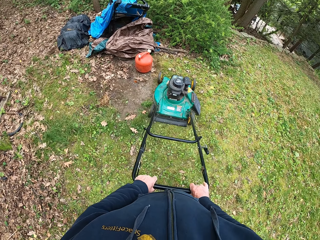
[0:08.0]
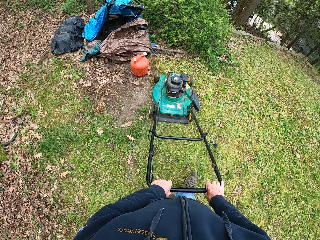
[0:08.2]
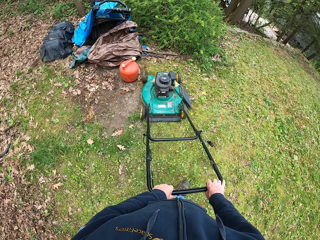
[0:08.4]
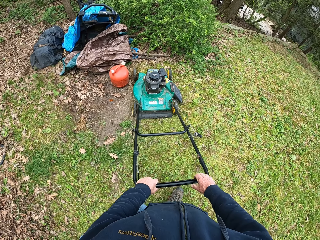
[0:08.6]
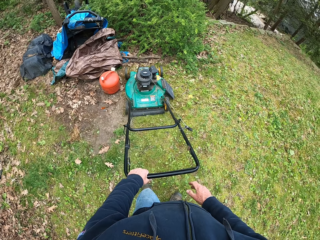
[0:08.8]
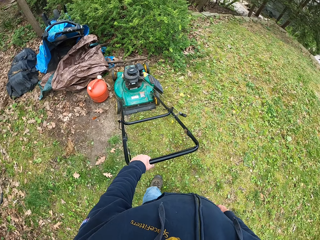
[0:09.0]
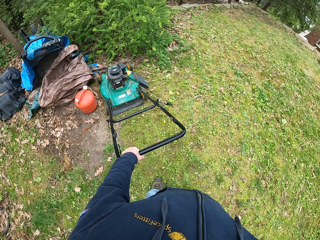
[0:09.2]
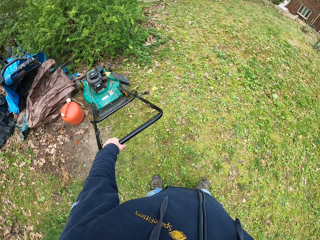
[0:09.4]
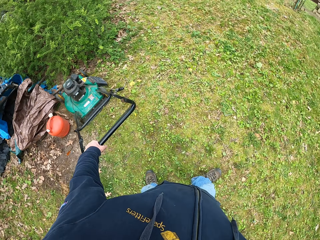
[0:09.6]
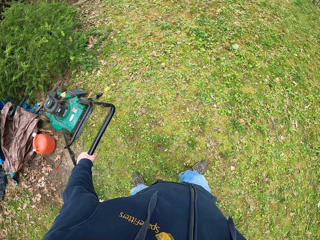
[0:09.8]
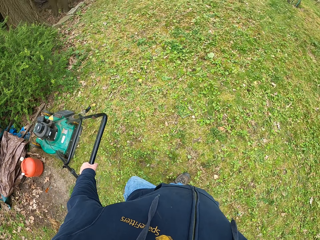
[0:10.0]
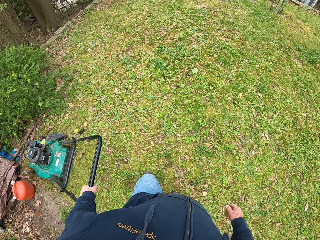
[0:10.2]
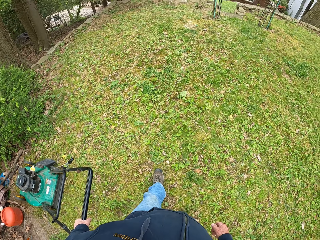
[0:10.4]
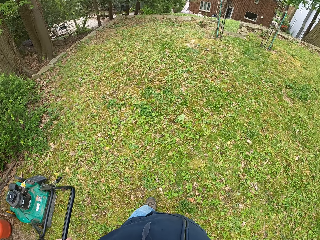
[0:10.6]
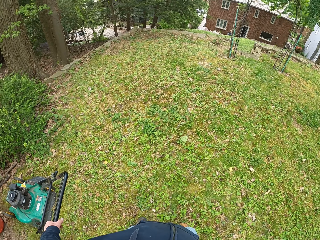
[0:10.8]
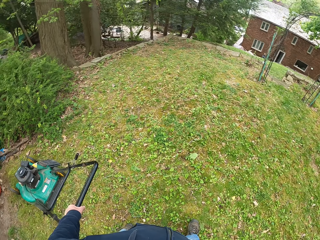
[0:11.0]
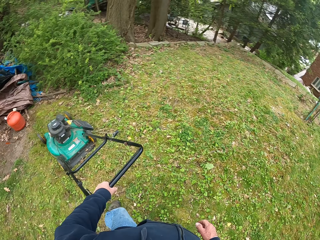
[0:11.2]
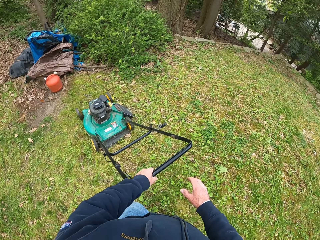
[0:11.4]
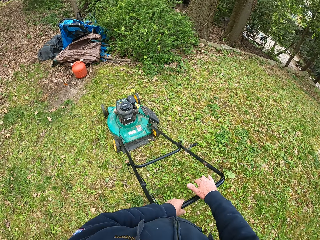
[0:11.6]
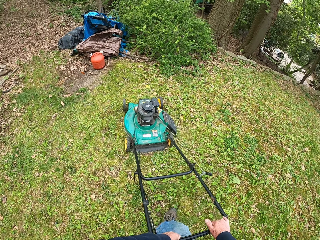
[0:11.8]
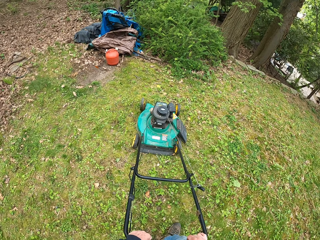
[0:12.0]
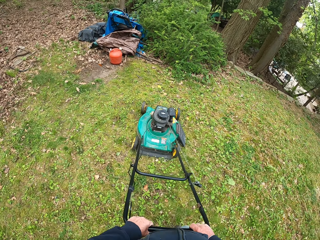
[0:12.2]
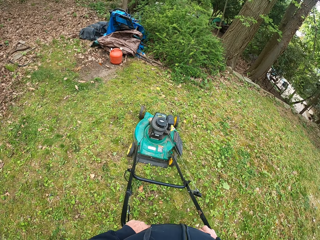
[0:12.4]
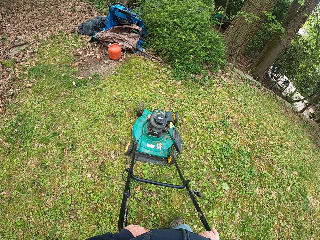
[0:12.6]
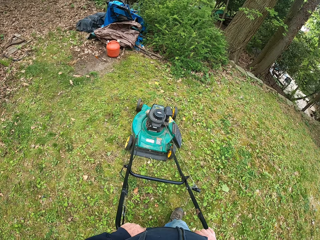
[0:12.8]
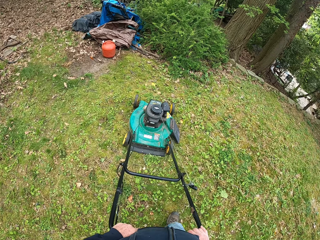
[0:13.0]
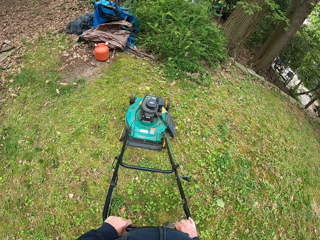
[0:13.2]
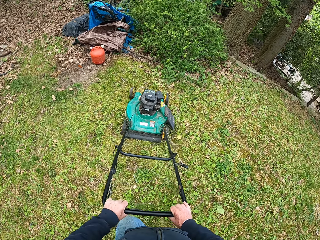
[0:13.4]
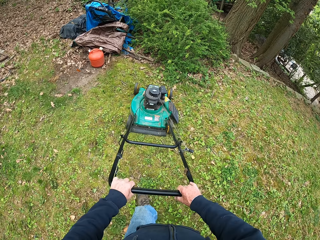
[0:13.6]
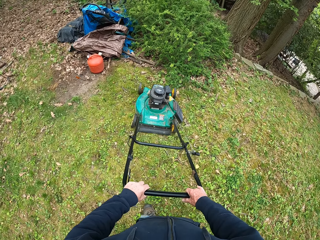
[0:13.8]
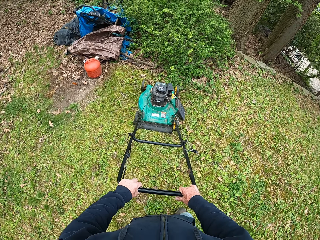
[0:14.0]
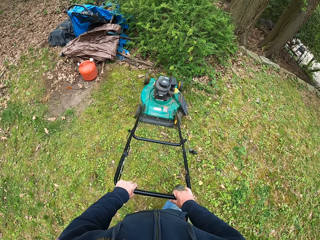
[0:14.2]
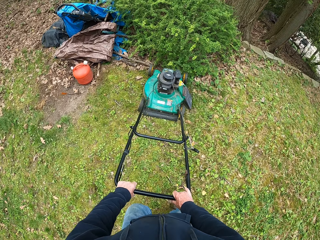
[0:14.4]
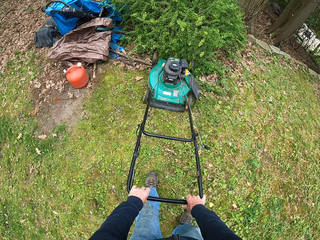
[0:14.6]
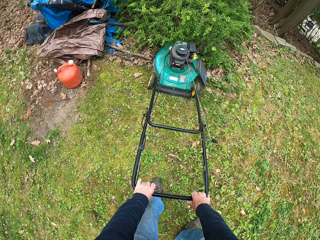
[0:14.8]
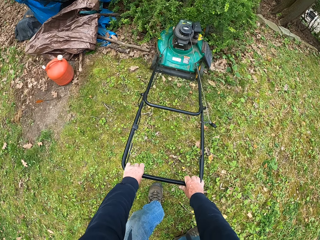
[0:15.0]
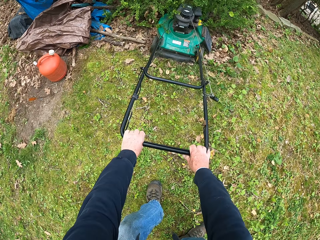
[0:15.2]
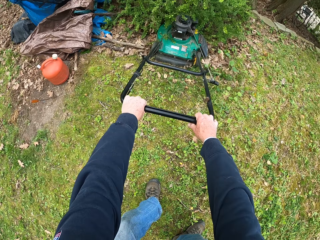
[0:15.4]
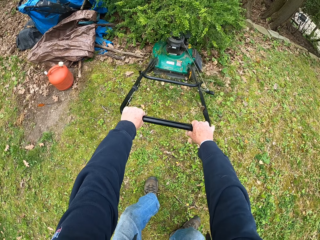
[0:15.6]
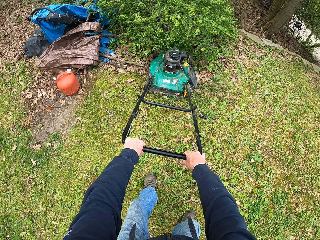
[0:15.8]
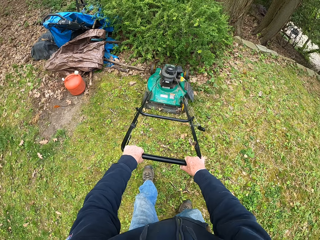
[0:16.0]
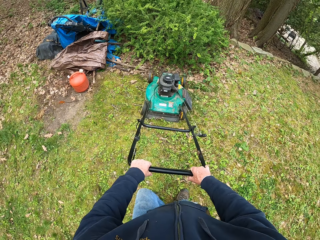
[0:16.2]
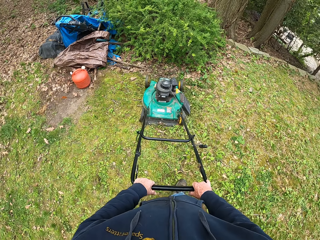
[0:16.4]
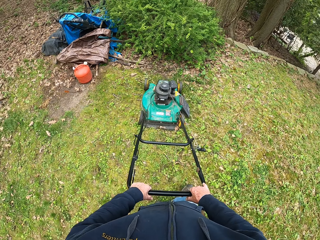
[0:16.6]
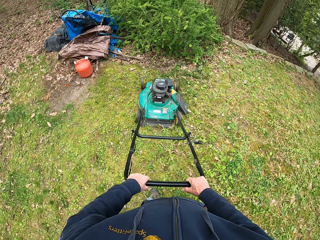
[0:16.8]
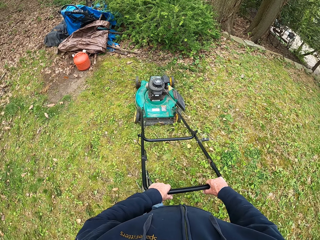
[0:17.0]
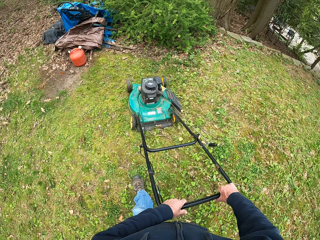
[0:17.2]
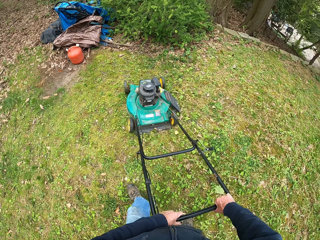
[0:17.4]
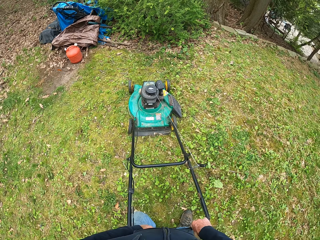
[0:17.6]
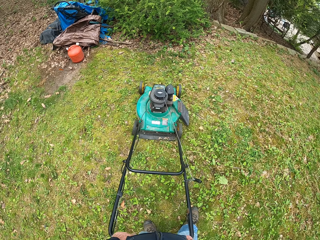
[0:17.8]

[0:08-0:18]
The camera wearer cuts grass with a lawn mower. He removes his right hand from the handle of the lawnmower. He puts his right hand back on the handle of the lawnmower.

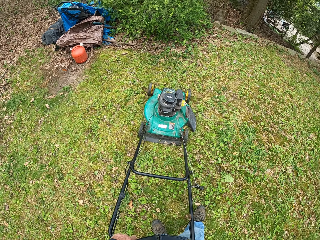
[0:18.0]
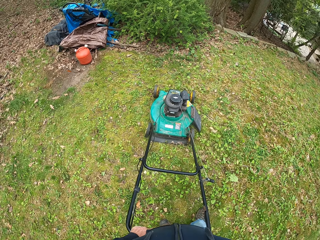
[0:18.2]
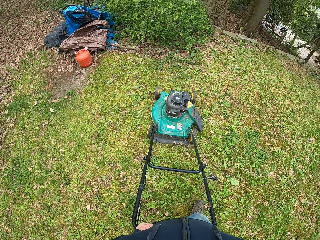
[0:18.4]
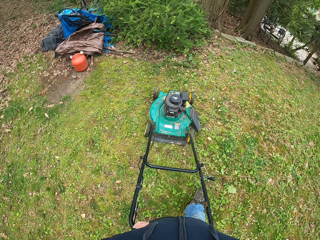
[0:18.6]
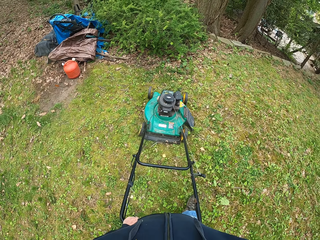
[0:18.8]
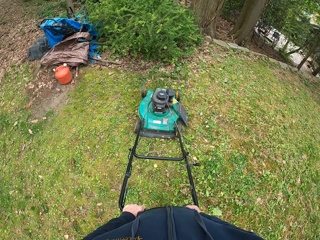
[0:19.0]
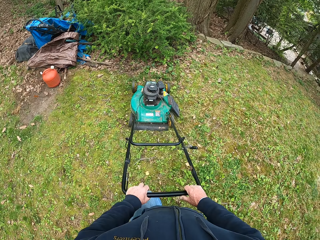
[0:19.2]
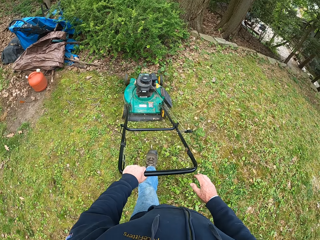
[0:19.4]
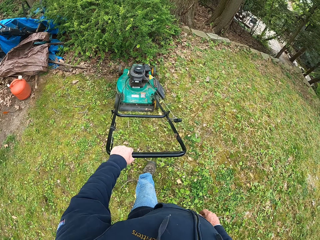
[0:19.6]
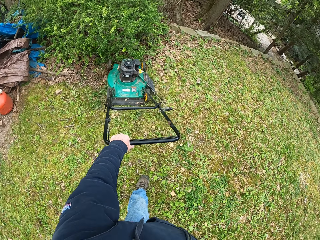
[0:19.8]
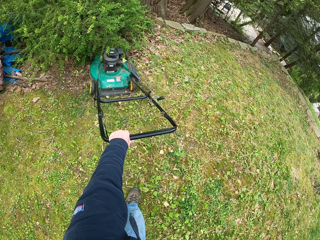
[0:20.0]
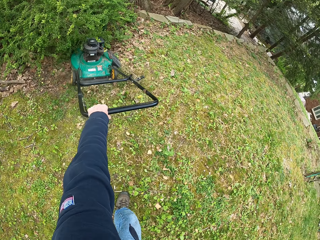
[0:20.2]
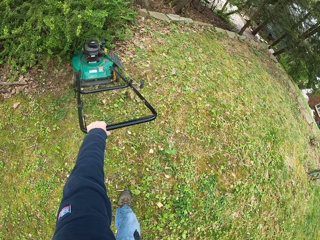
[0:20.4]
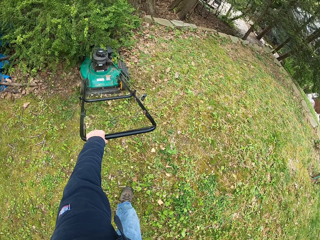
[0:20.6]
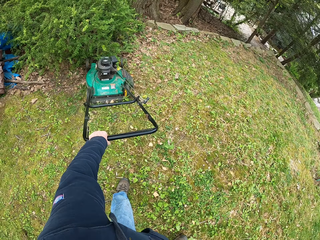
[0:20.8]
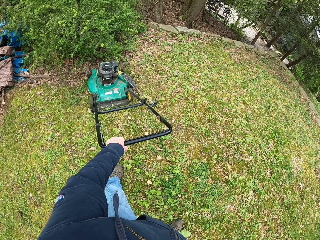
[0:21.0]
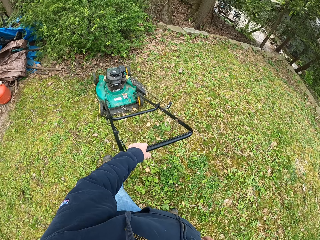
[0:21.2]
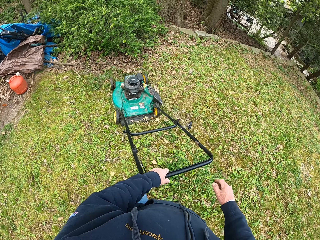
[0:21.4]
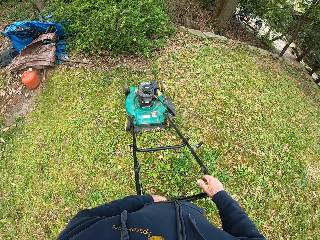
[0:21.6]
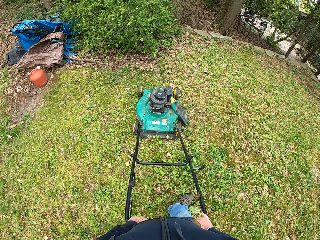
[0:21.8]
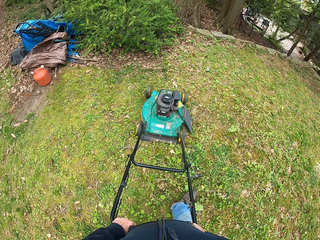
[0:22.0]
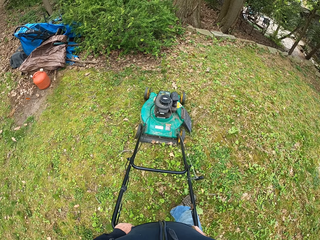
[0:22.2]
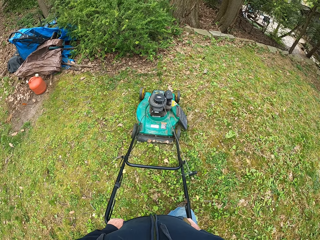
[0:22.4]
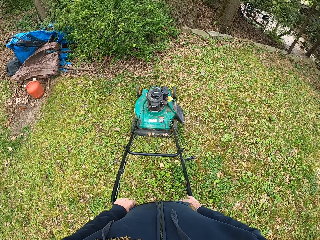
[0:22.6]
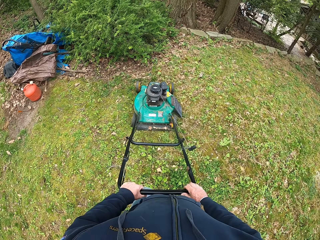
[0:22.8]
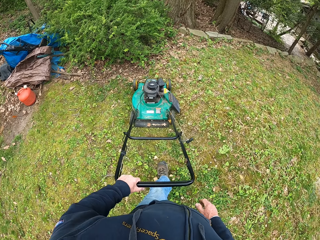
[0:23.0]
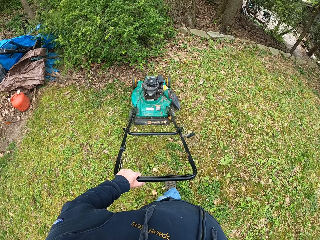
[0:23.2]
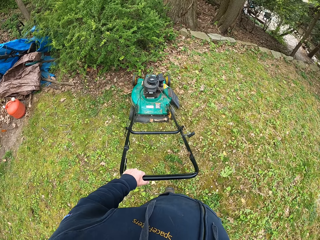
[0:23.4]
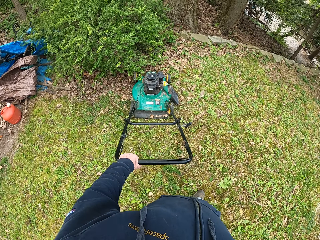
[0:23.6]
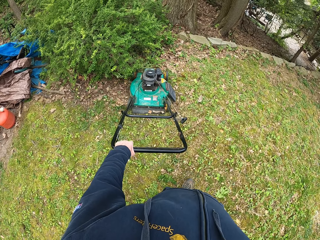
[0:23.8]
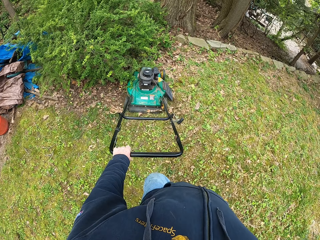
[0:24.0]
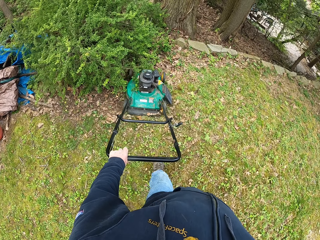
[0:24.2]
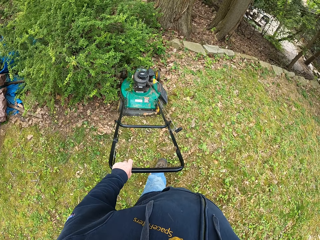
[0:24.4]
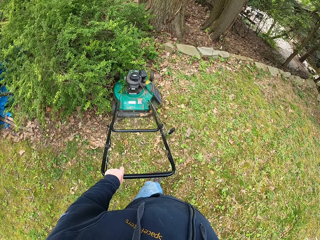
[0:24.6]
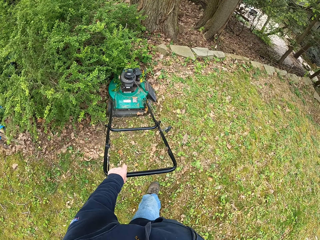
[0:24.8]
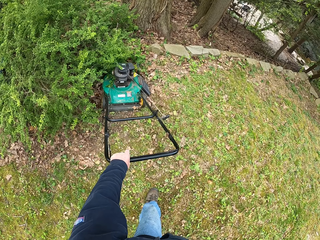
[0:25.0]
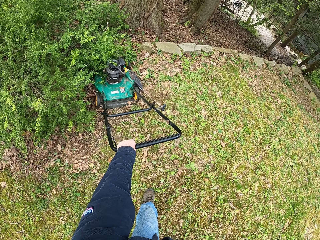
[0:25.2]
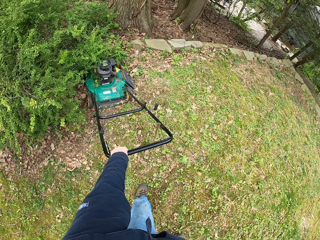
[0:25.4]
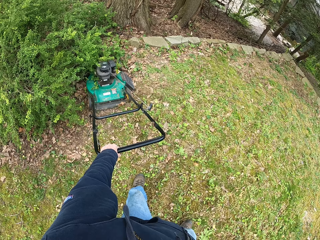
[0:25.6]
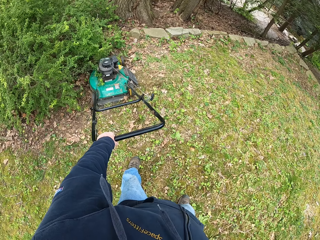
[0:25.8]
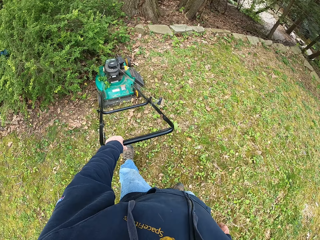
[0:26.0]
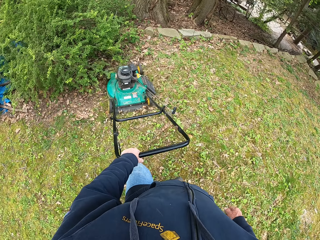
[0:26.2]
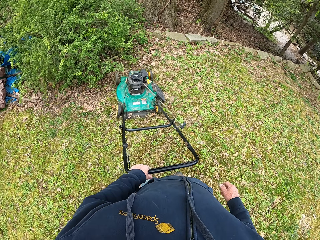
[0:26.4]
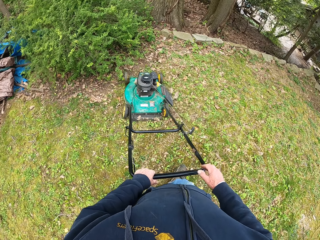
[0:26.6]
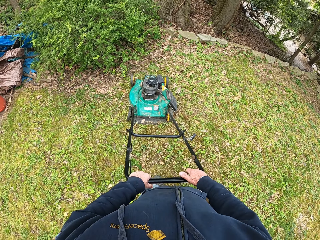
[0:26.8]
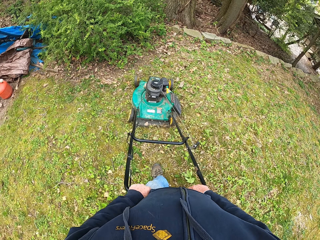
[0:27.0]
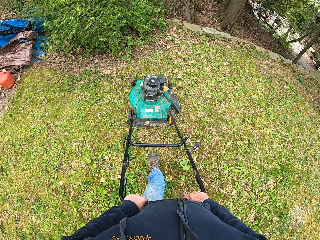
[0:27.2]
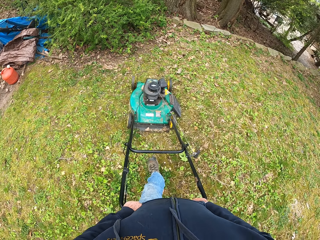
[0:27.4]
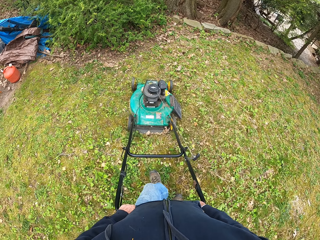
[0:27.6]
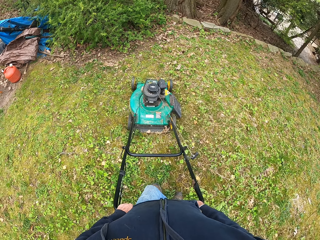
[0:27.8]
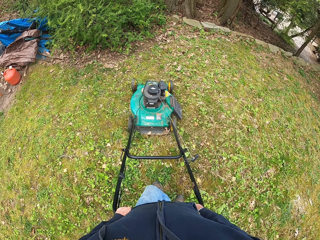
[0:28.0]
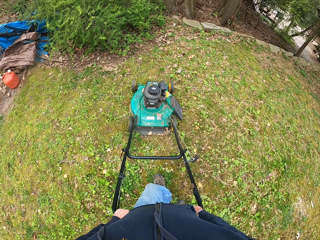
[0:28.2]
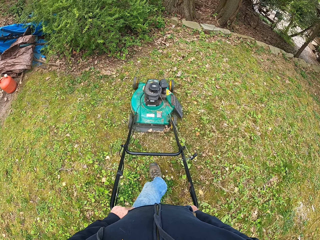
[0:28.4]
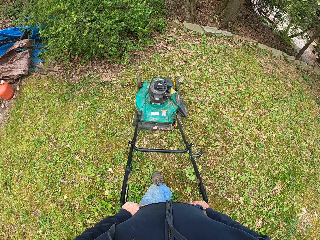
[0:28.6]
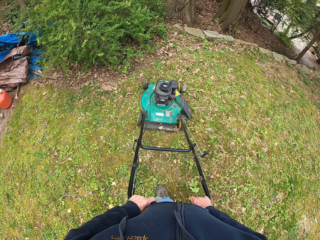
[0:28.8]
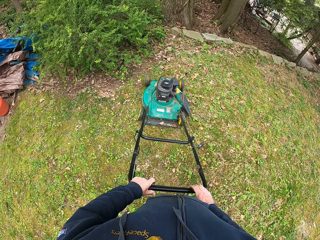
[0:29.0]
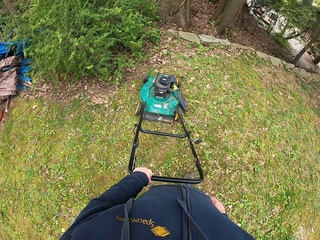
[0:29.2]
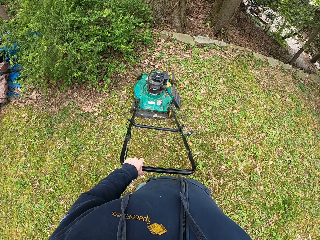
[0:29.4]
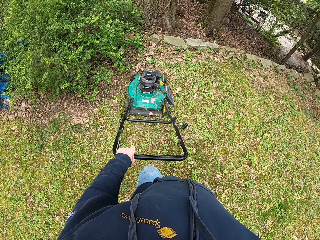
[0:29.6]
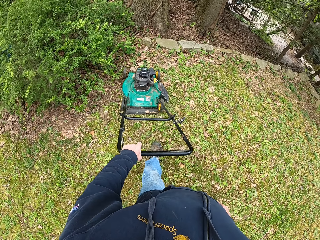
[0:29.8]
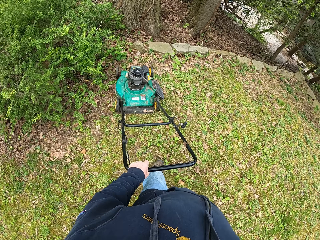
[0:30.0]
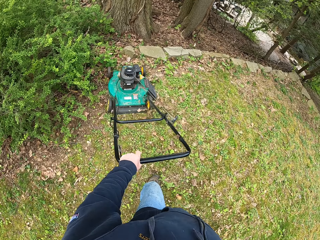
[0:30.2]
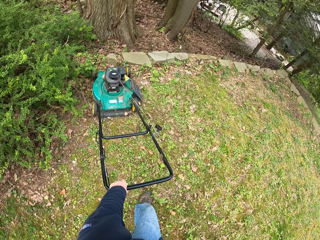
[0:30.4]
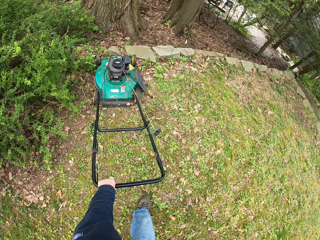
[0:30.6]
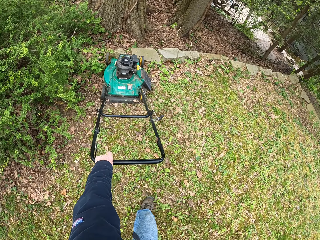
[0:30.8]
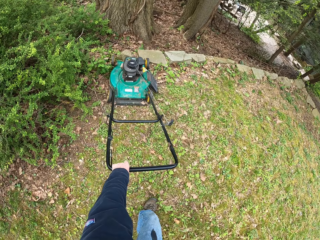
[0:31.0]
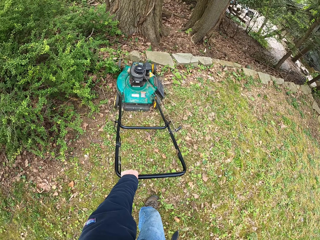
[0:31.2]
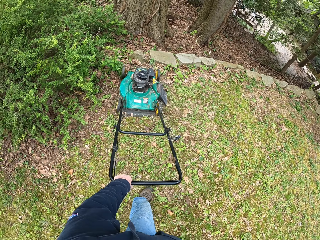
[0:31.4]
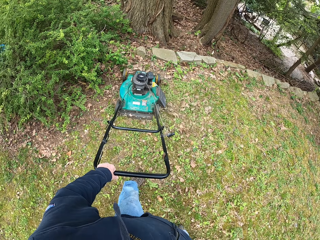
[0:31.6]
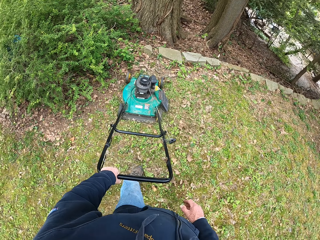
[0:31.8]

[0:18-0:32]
The camera wearer removes his right hand from the handle of the lawnmower. He puts his right hand back on the handle of the lawnmower. He removes his right hand from the handle of the lawnmower. He puts his right hand back on the handle of the lawnmower. He removes his right hand from the handle of the lawnmower.
